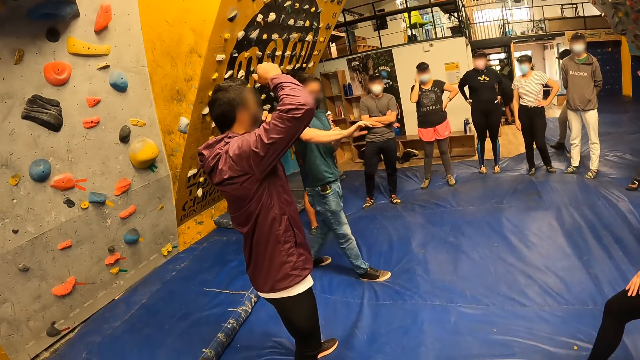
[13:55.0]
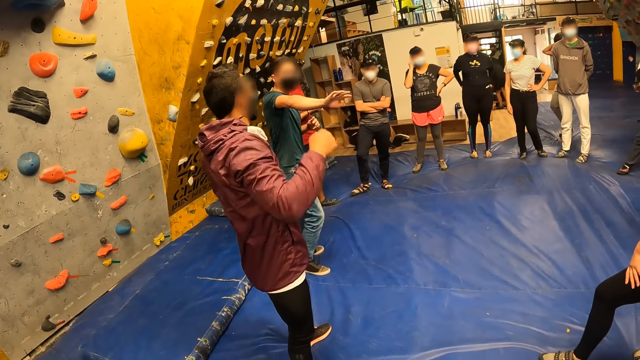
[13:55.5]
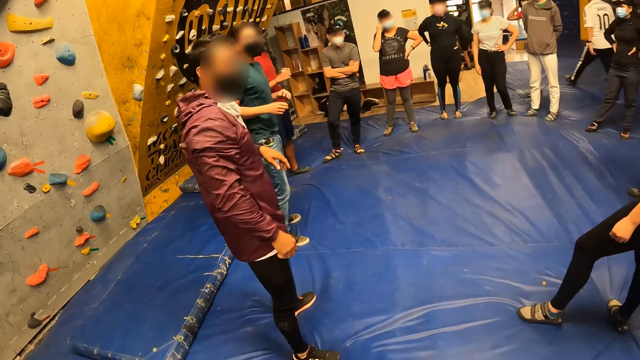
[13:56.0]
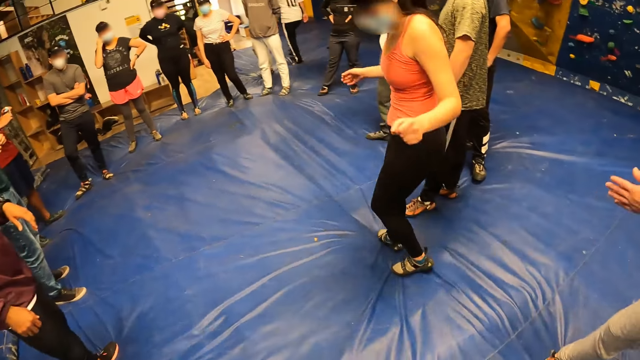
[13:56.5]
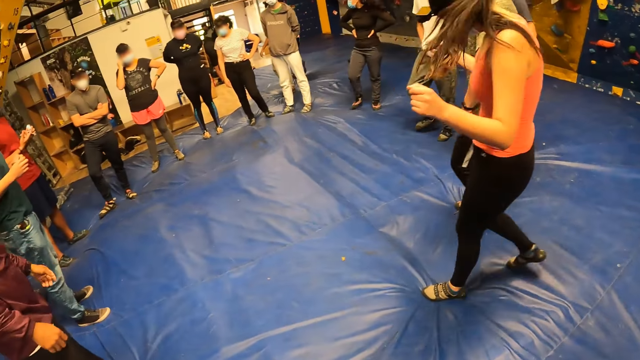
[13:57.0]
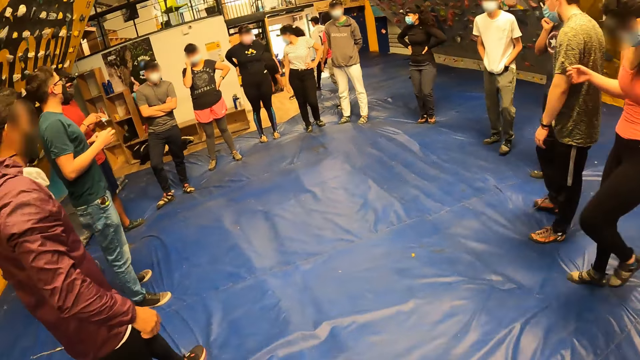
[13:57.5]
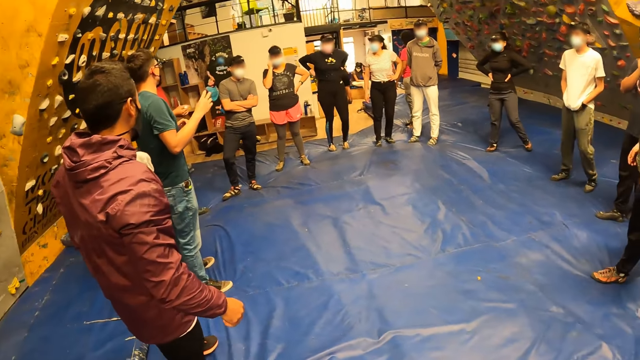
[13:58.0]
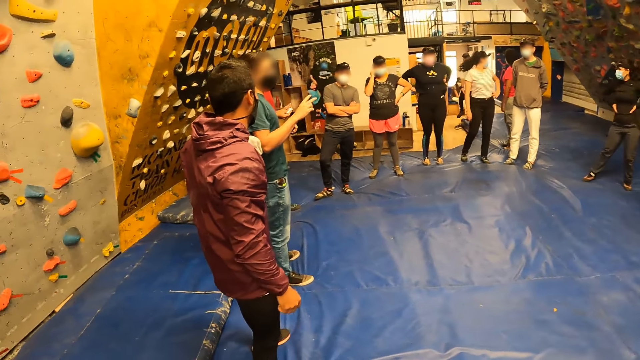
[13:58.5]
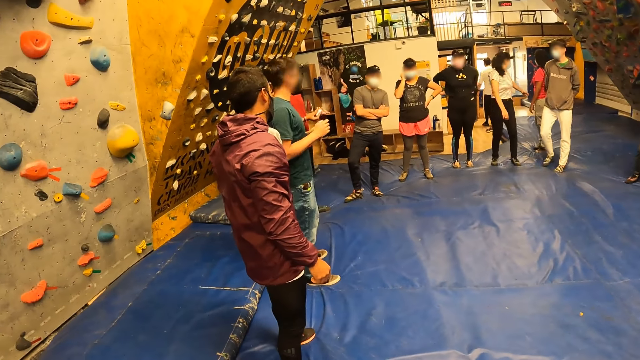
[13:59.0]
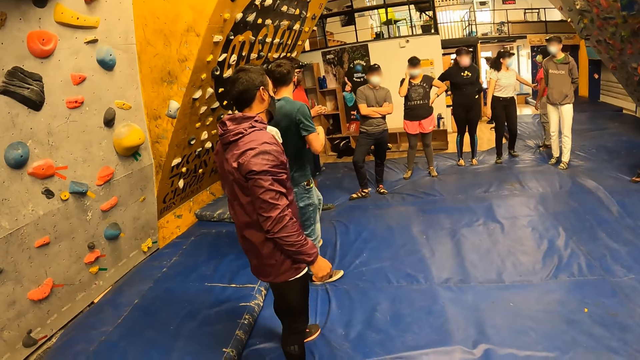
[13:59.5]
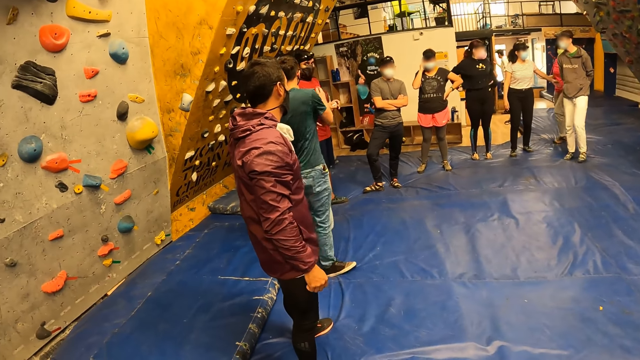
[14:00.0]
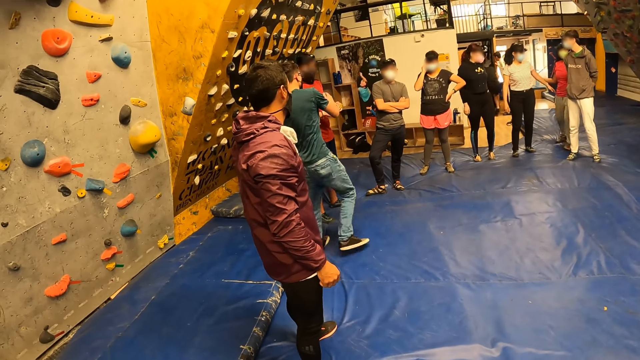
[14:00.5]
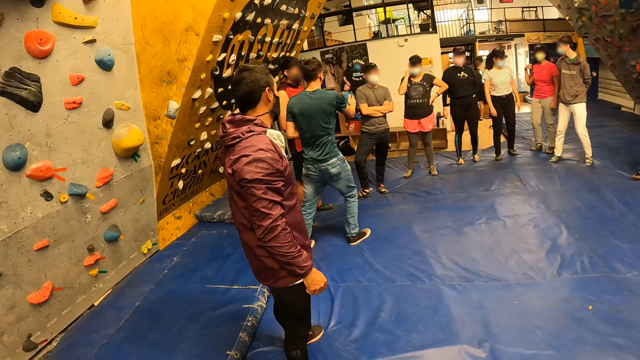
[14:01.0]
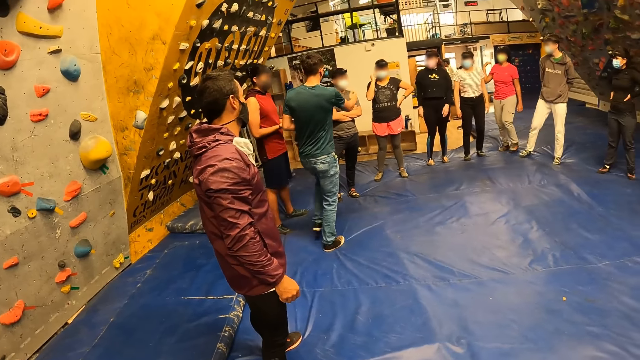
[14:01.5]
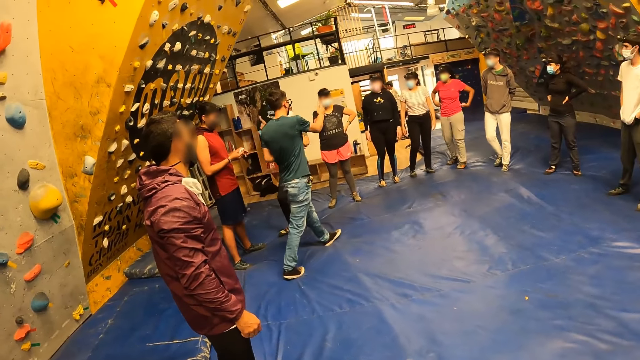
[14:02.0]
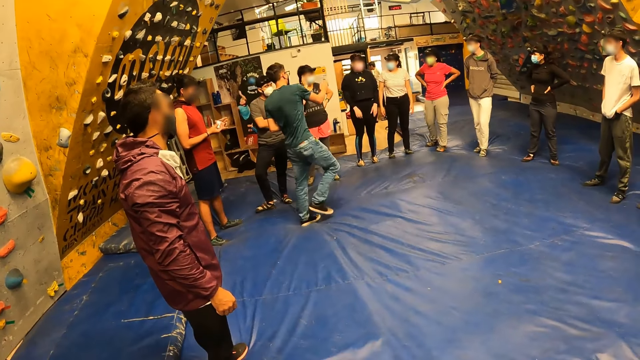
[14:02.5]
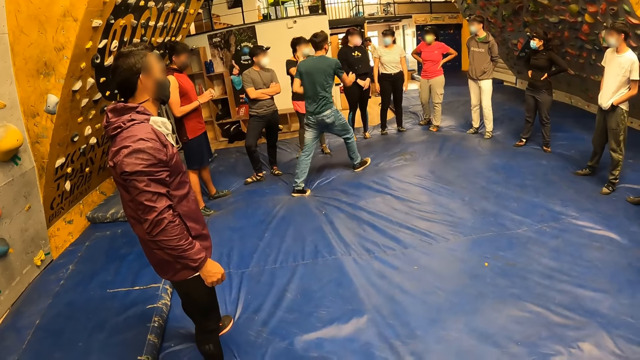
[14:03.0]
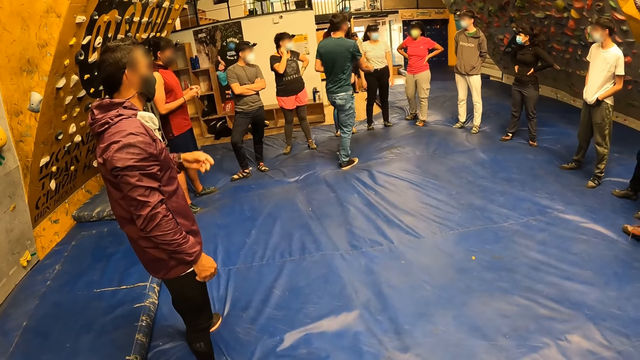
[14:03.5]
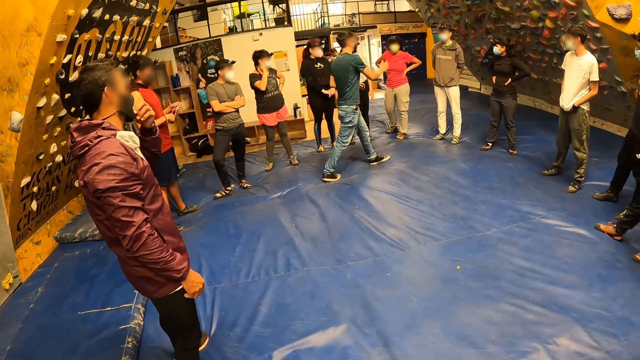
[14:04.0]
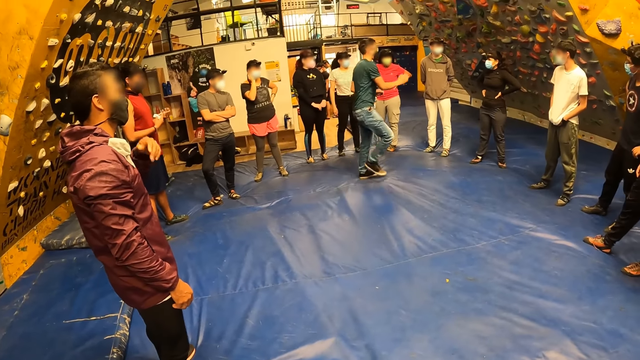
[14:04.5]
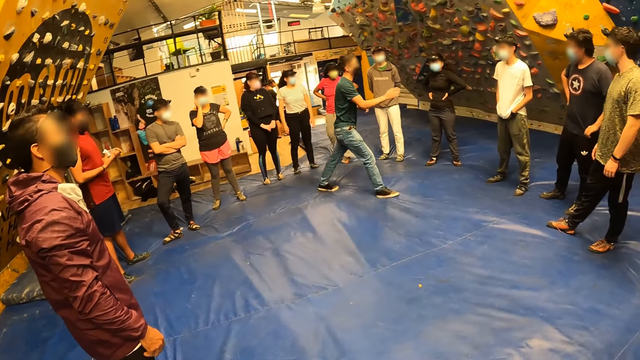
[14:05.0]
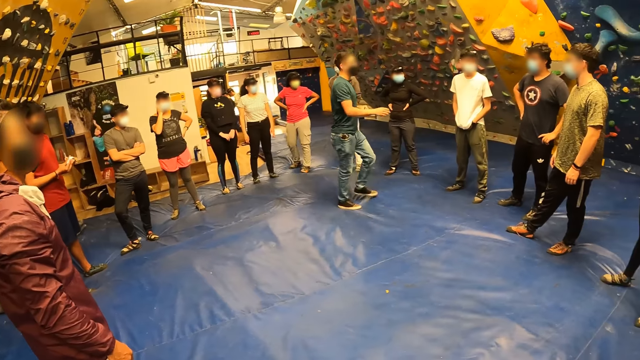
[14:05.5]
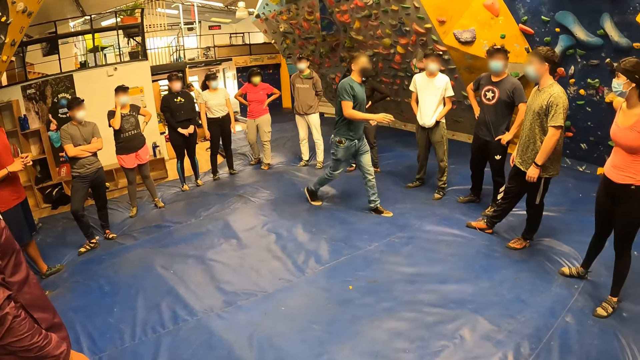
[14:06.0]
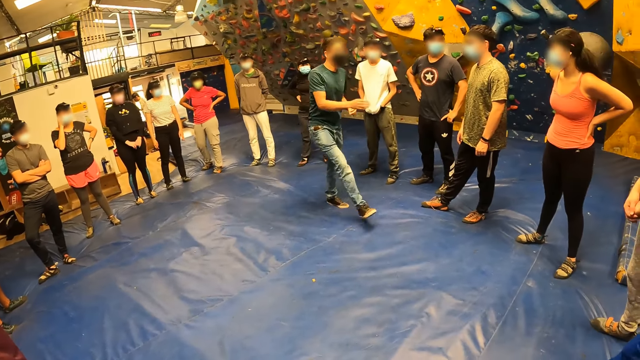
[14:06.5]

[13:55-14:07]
The male does hand movement. The camera wearer looks around the climbing area. A man walks round a circle of people.

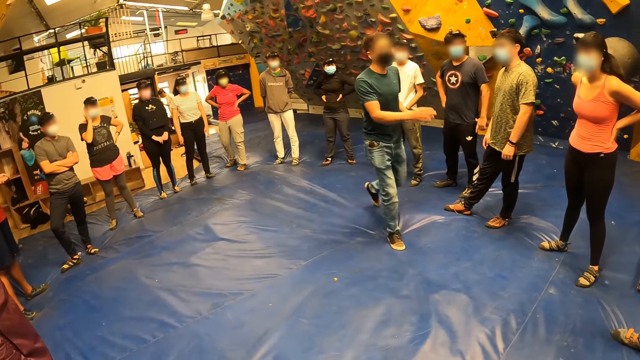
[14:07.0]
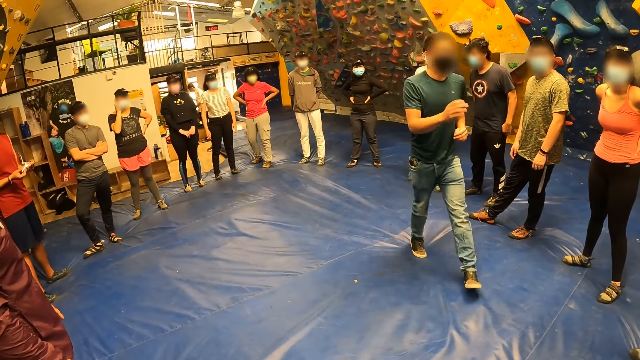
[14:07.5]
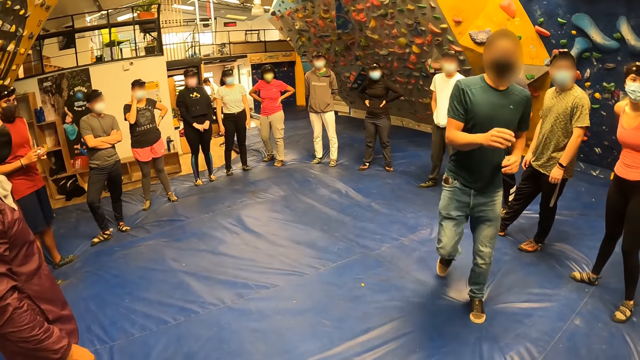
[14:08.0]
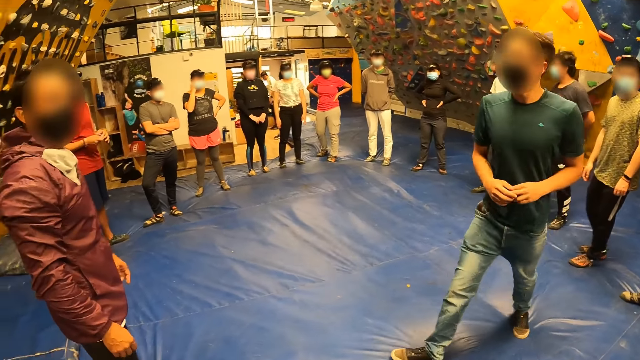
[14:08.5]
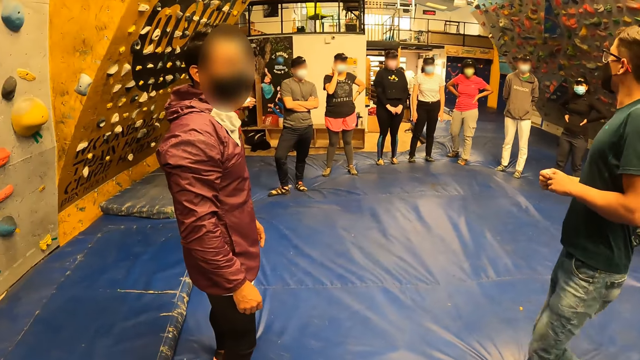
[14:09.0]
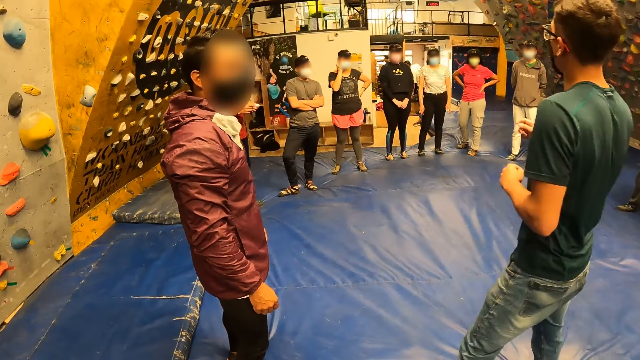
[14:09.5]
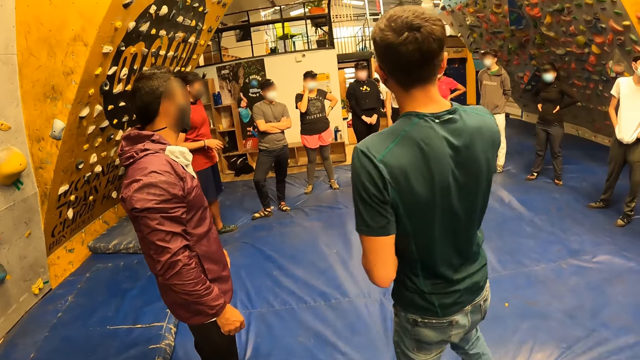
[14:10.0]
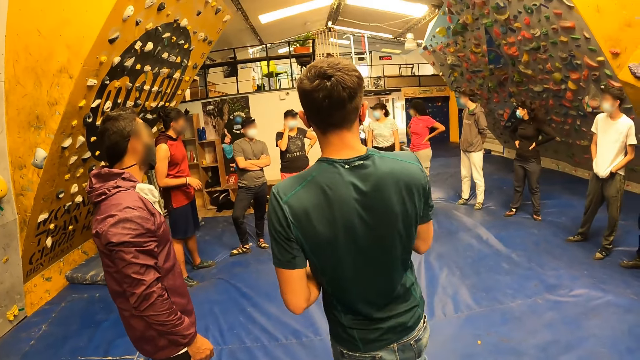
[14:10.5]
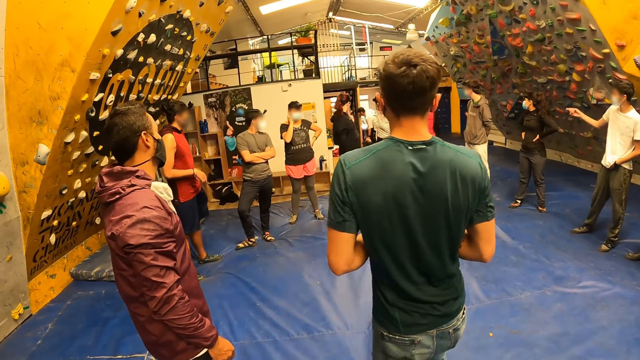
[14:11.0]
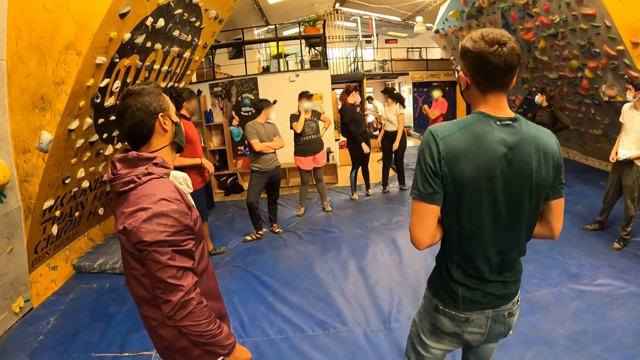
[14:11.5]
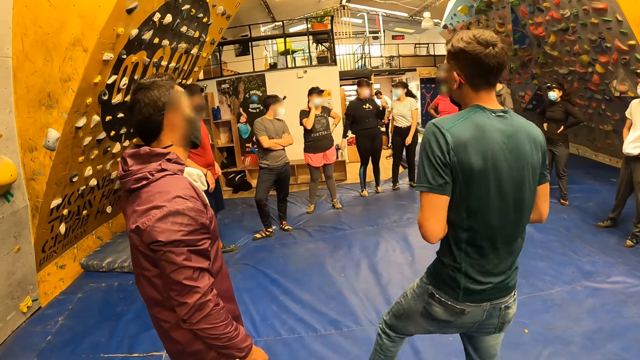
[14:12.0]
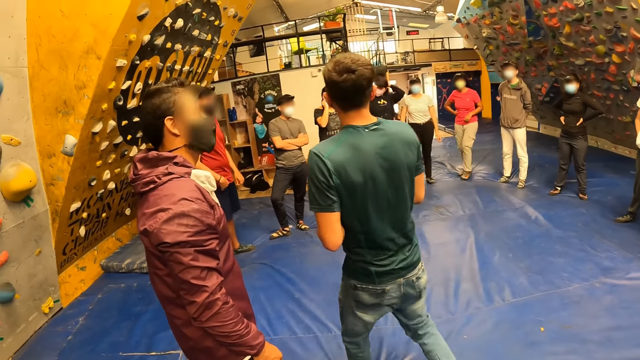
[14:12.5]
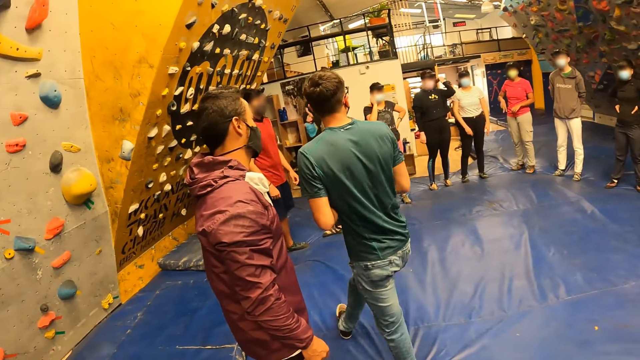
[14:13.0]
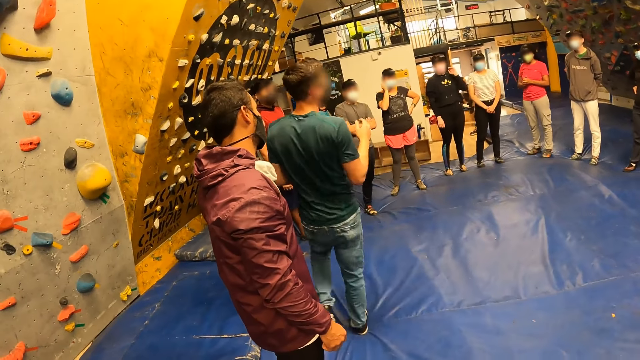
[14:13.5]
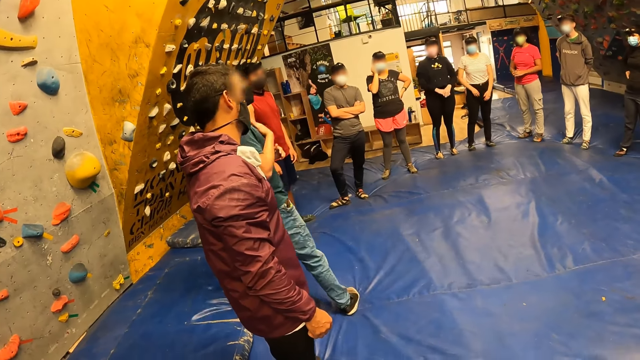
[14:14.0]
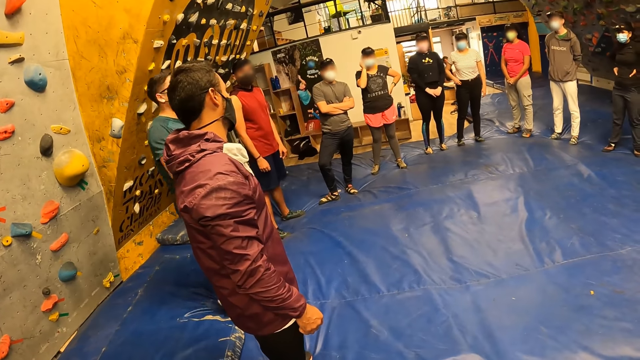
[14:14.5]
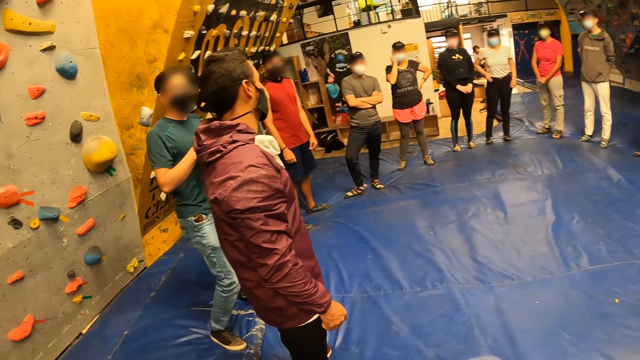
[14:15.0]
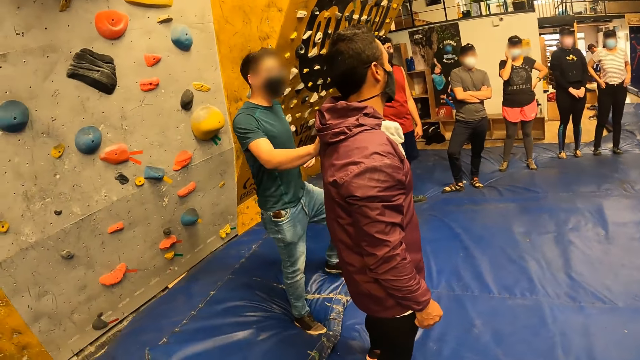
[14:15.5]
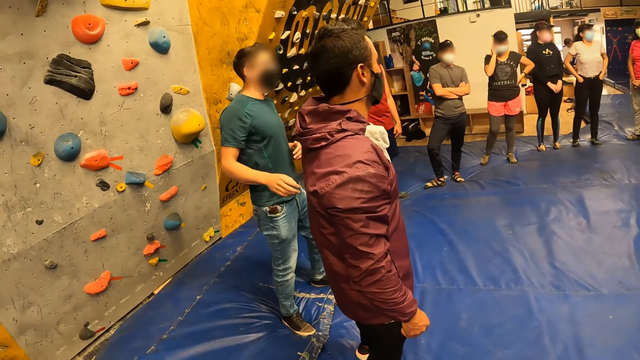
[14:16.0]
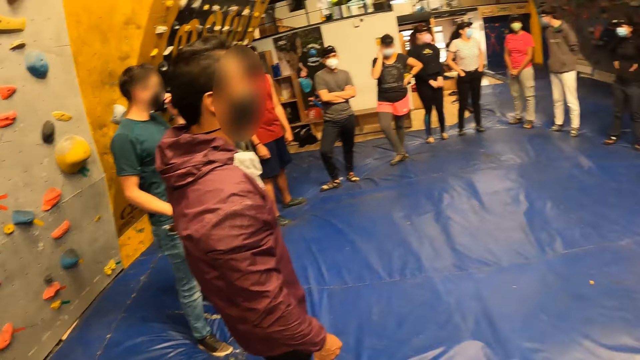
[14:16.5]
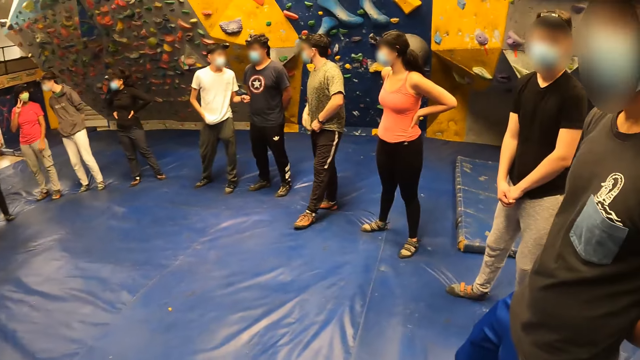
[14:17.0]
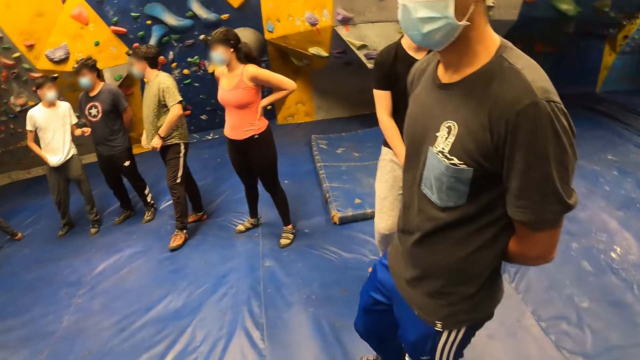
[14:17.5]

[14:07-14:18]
The man touches his chest with his right hand. The man touches another man with his right hand.
